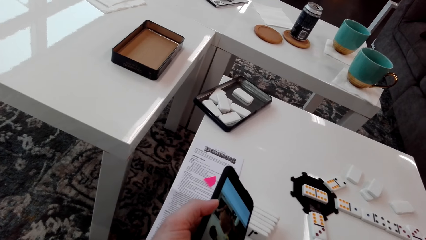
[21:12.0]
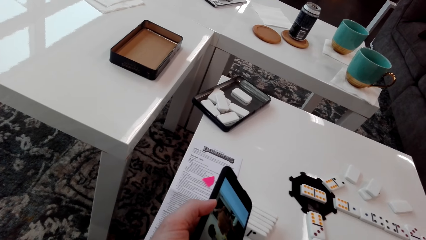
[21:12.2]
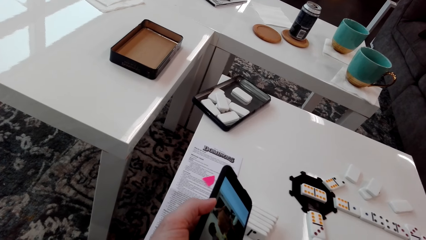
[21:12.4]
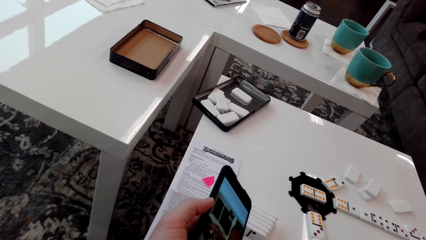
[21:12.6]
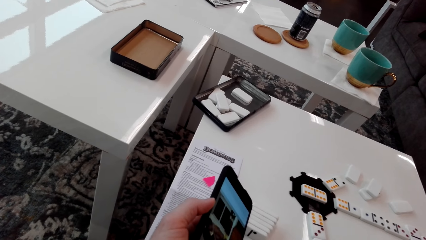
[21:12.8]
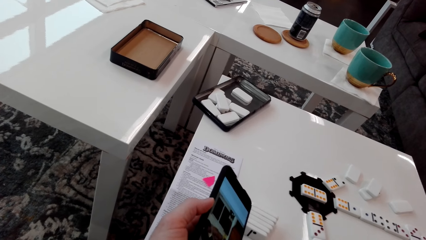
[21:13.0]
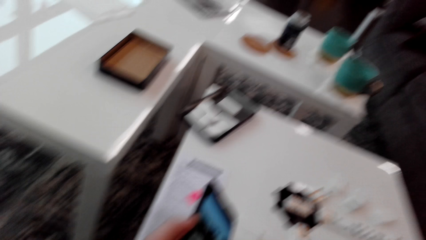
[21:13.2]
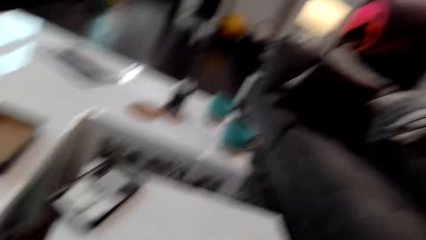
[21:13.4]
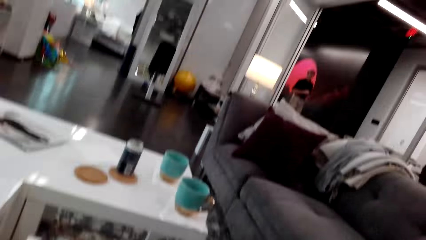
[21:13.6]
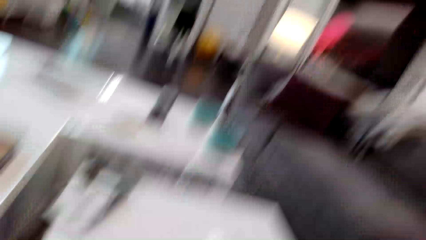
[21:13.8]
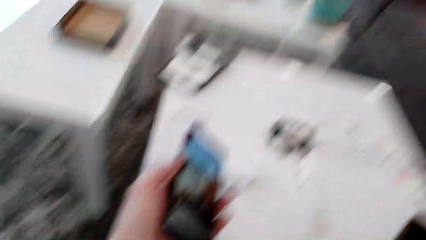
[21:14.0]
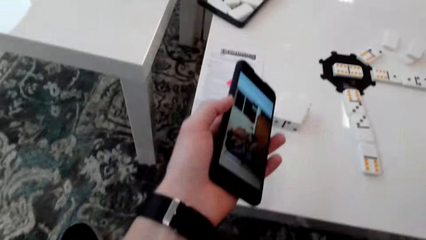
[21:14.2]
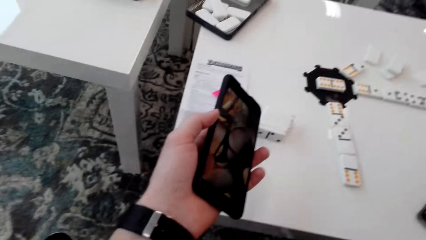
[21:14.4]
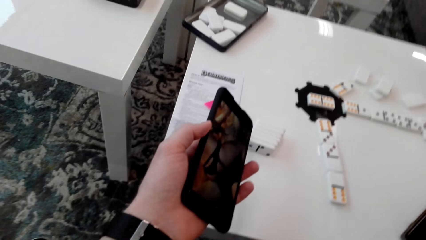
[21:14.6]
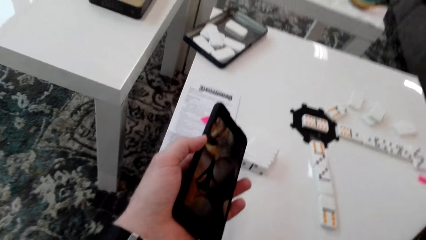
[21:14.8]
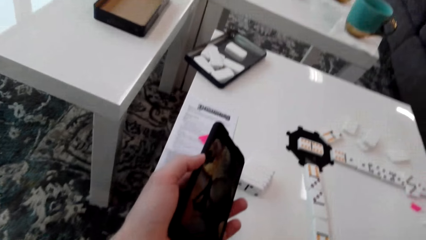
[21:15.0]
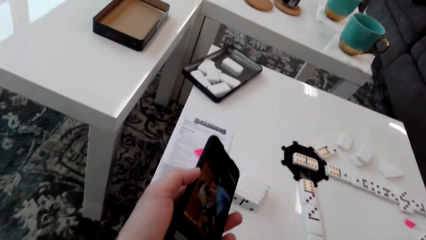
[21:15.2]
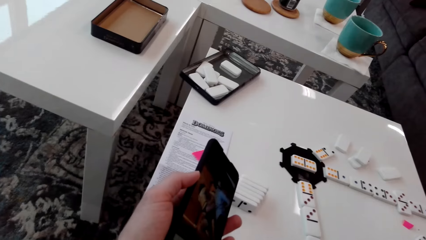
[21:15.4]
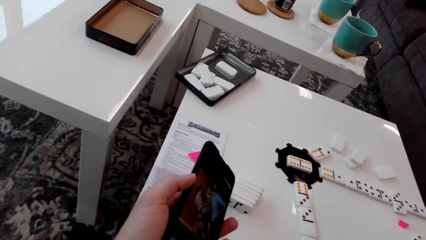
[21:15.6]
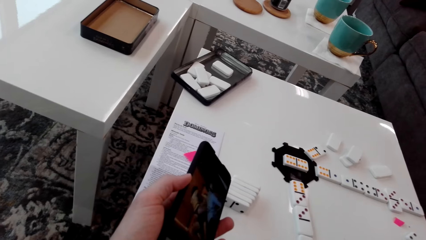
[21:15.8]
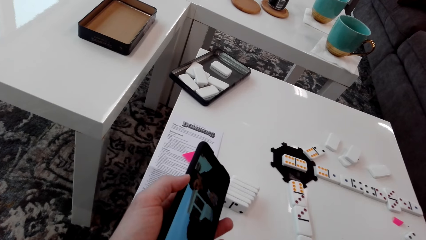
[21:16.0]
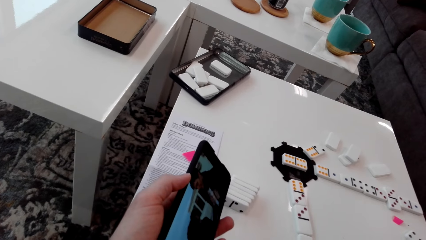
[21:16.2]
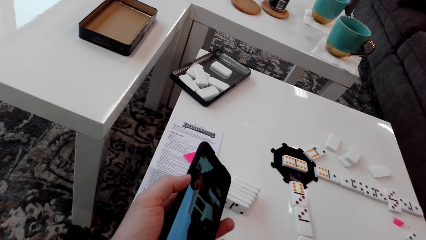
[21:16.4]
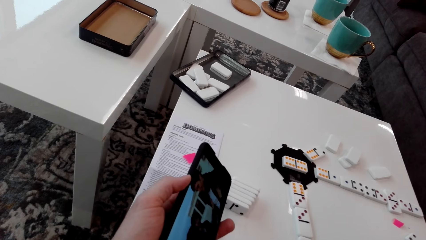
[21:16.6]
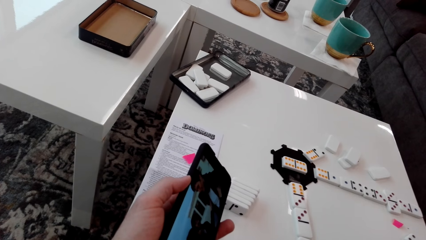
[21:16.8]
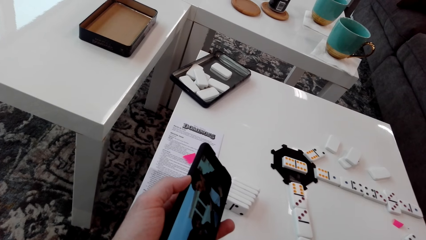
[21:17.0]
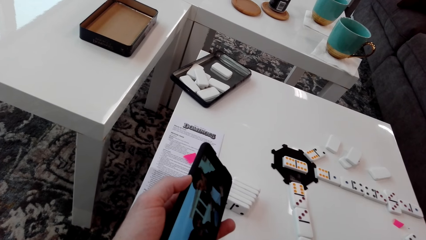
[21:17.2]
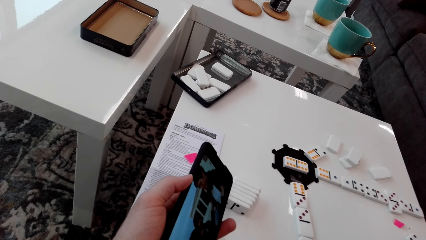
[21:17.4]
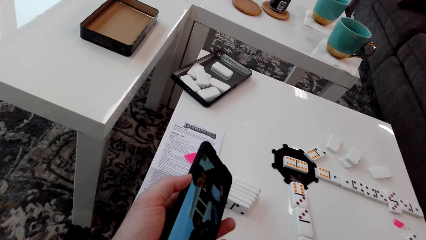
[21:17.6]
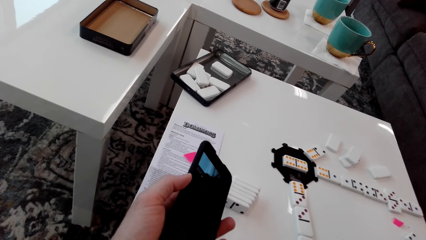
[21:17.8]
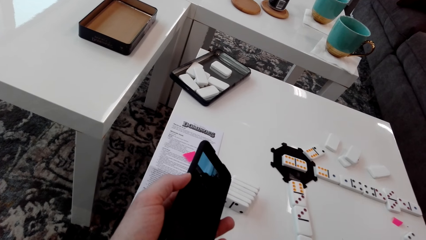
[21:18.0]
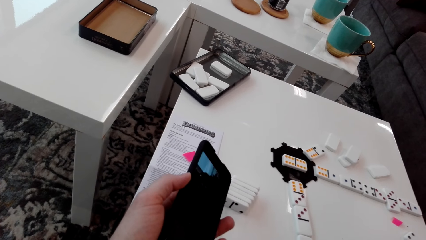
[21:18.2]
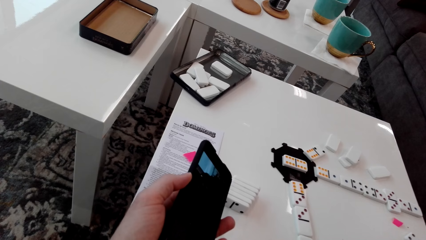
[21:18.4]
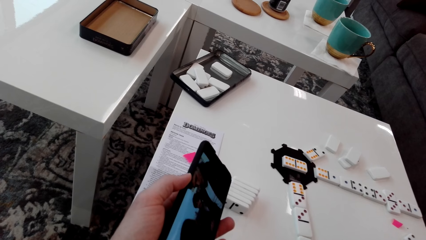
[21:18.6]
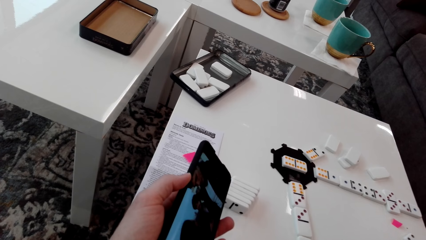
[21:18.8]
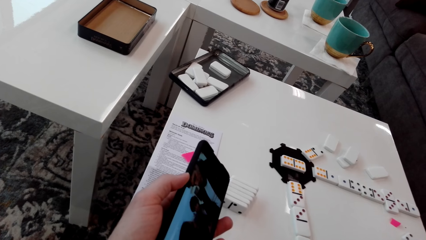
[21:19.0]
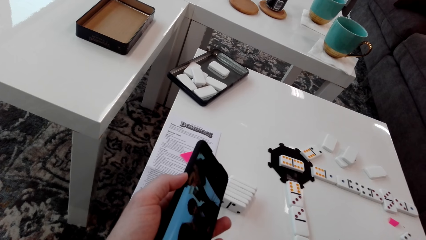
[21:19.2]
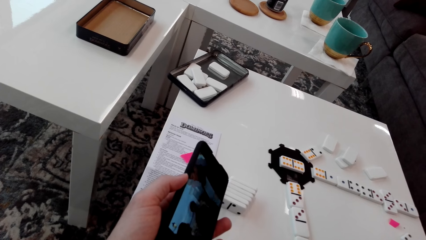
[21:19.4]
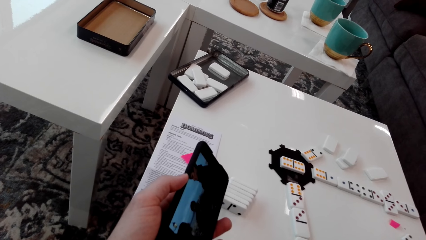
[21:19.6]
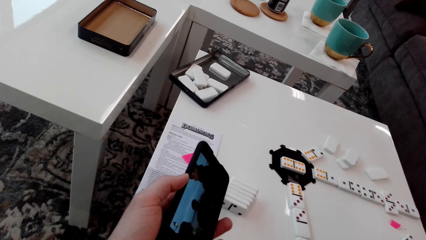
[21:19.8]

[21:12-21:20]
The camera wearer looks around. They look at the video in the phone.

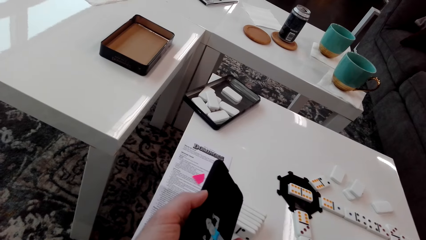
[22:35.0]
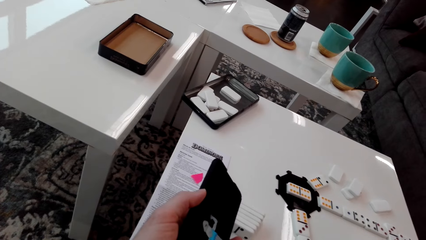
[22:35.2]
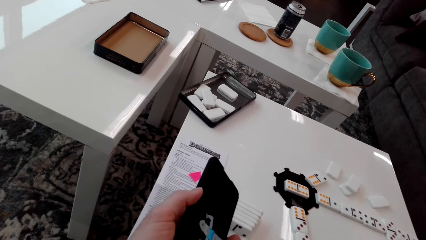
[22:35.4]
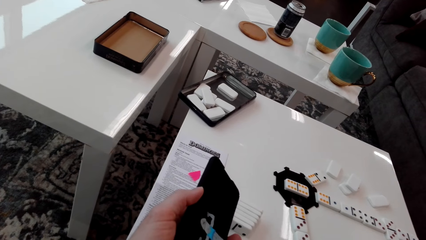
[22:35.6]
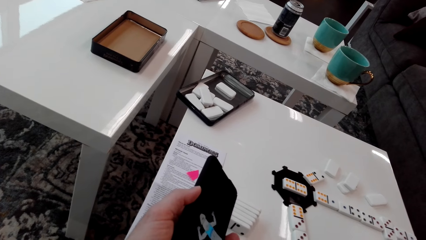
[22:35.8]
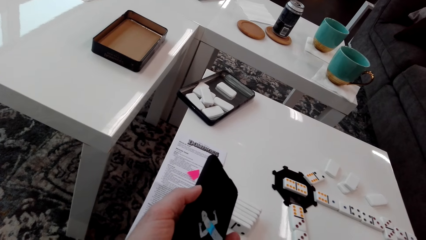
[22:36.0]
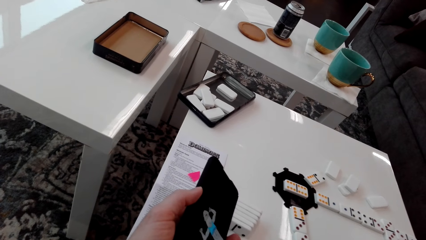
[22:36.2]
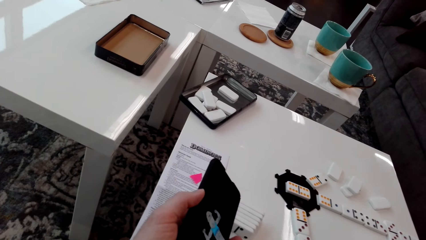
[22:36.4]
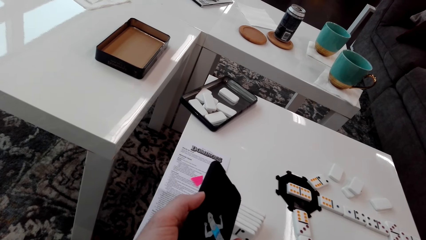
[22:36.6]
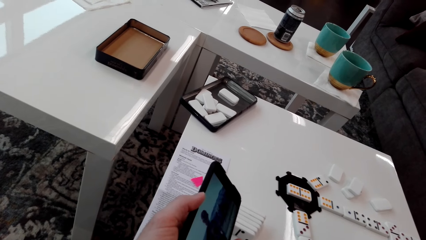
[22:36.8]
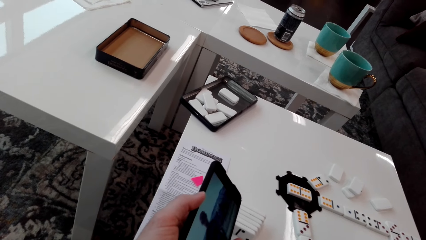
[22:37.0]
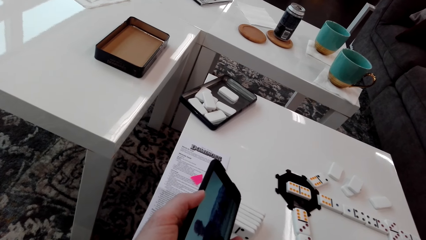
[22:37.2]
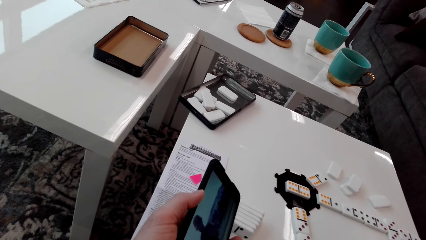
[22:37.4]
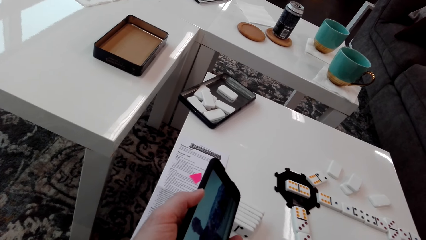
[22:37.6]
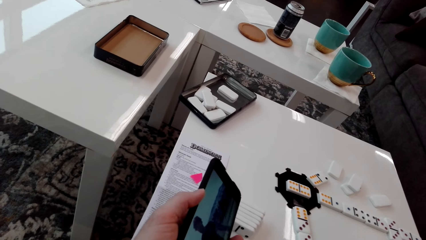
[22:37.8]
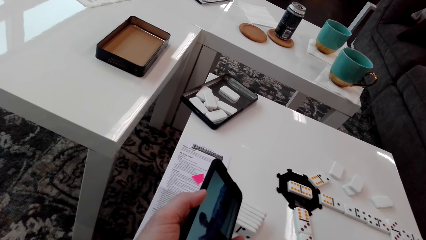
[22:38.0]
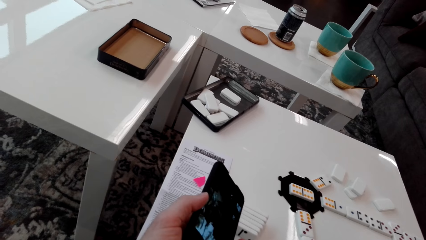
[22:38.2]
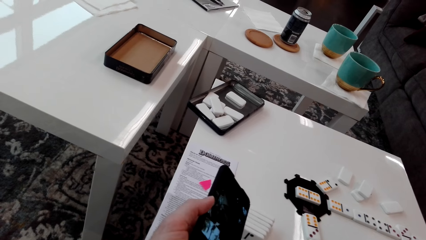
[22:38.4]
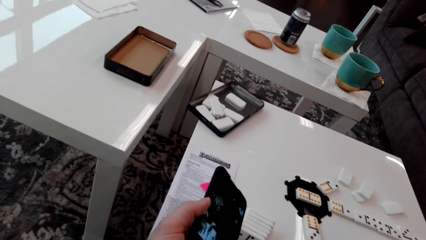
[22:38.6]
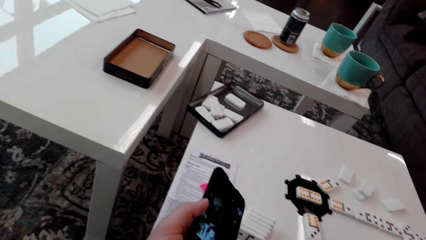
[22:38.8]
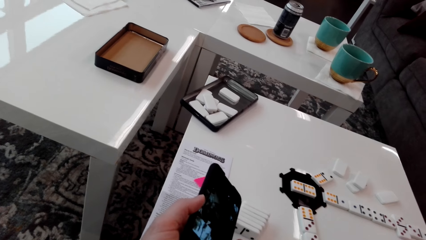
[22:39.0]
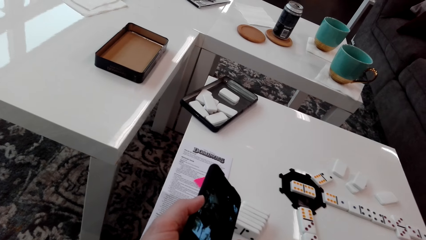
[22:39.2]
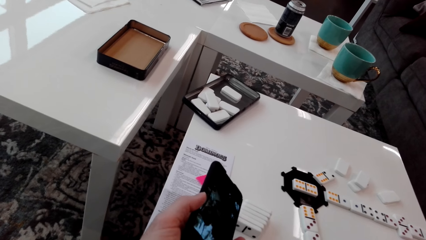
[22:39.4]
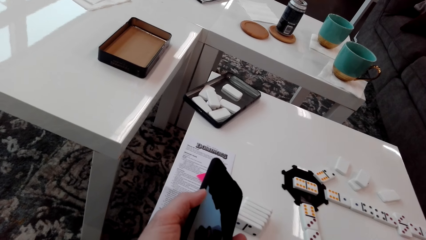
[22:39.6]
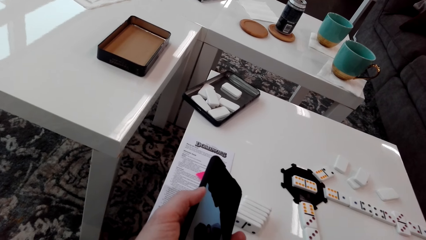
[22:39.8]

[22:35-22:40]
The camera wearer stares at the phone.
